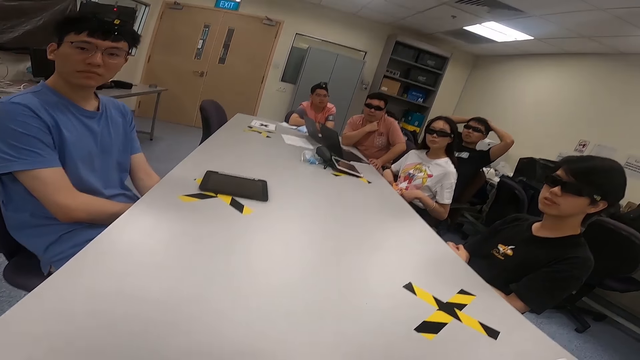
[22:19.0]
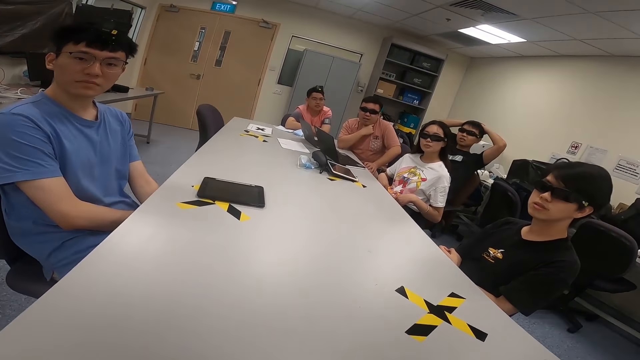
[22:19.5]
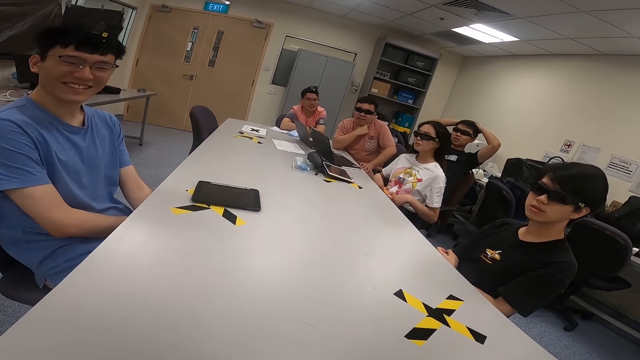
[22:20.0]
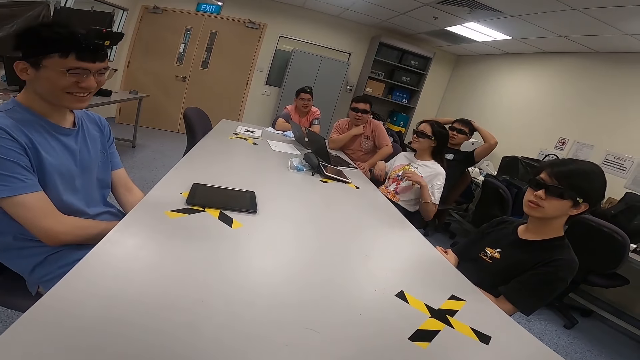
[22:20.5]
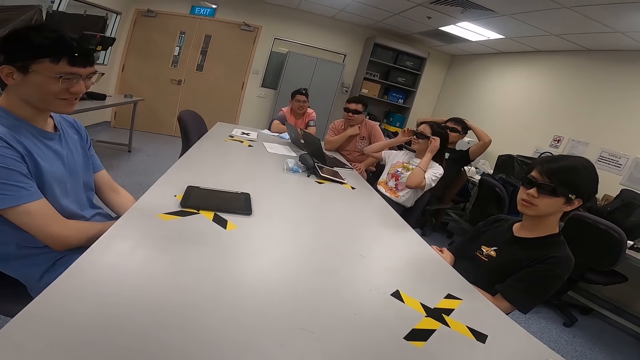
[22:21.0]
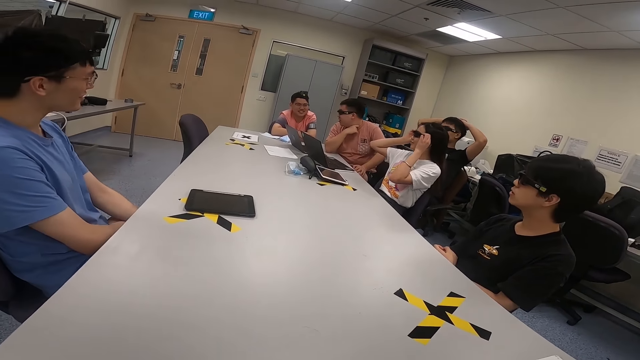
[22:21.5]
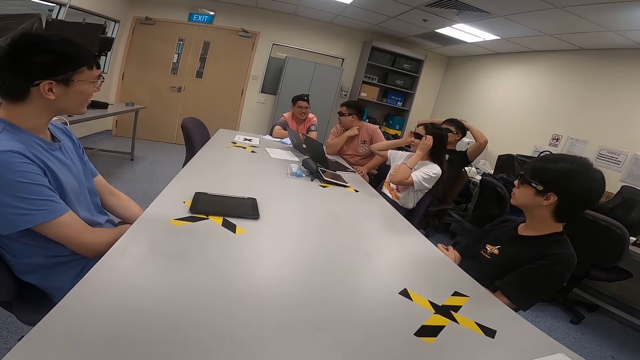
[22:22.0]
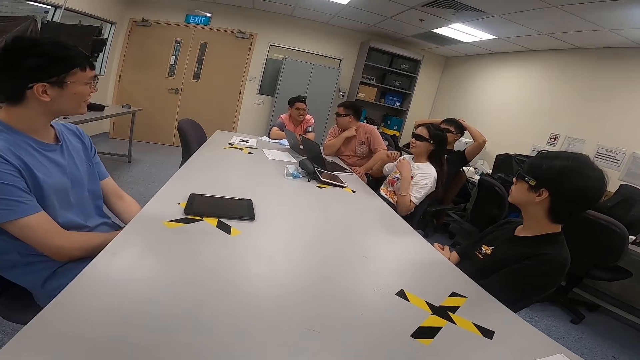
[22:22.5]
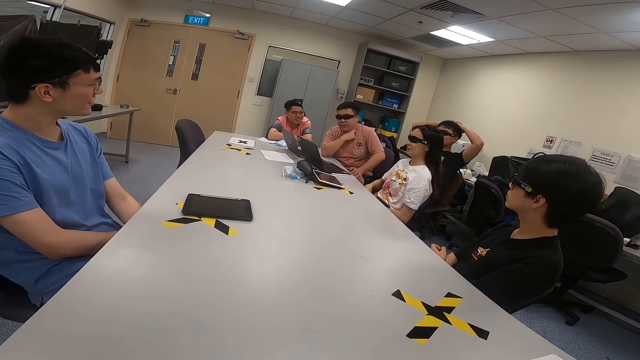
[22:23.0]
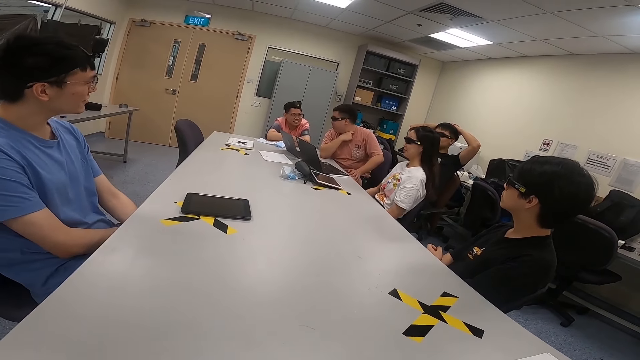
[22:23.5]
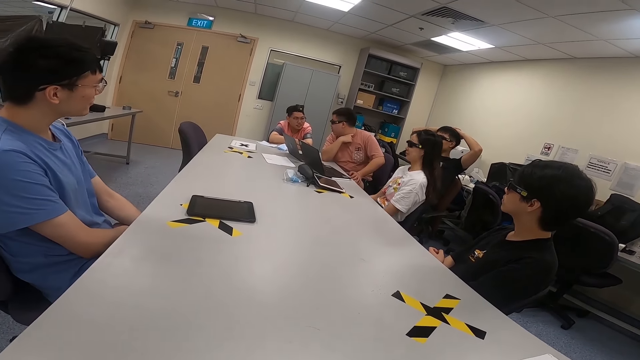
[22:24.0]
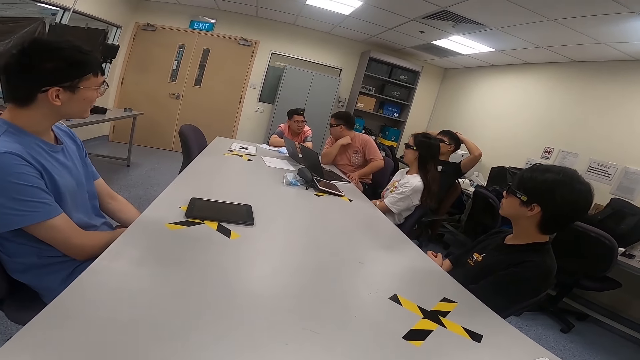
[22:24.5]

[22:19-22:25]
A lady touches her sunglasses.

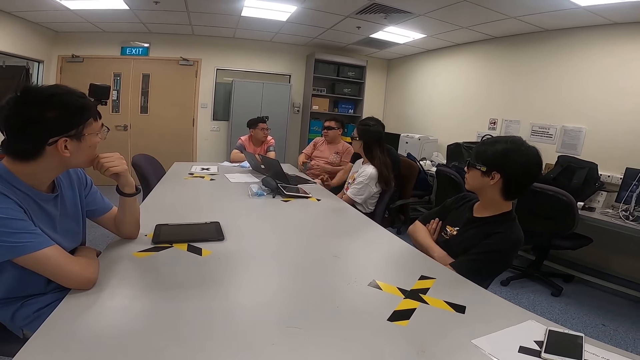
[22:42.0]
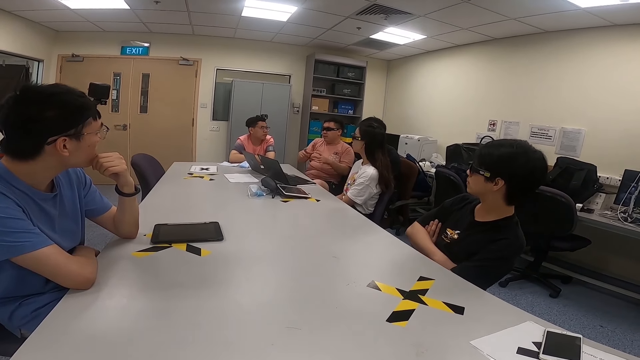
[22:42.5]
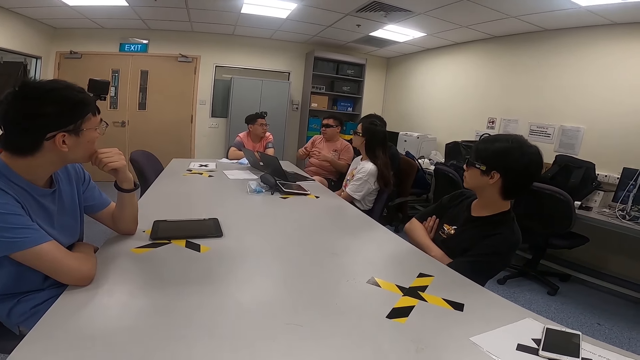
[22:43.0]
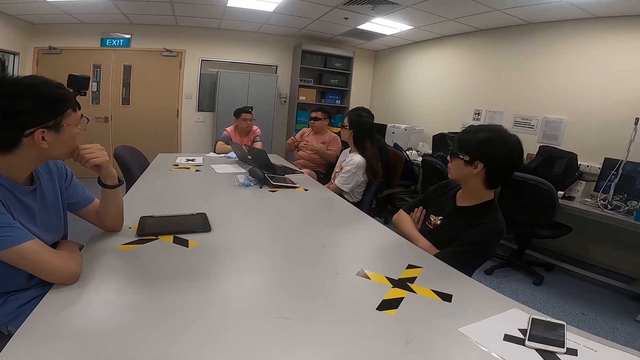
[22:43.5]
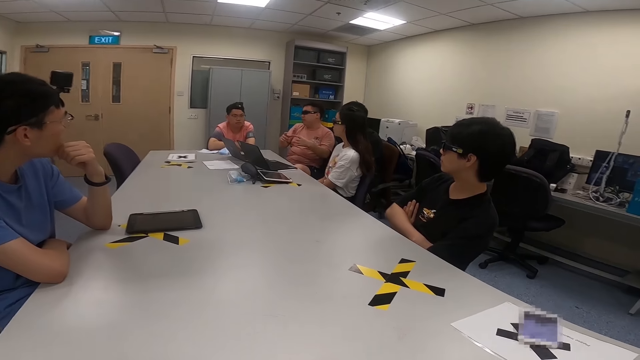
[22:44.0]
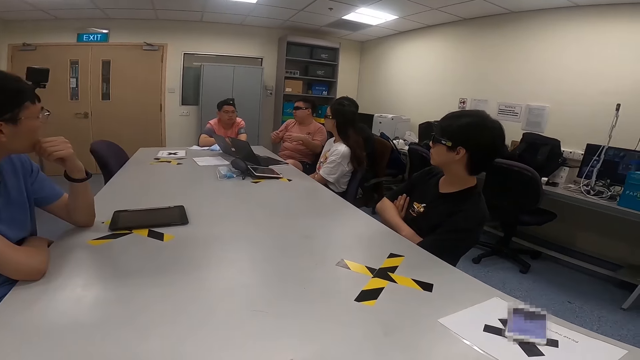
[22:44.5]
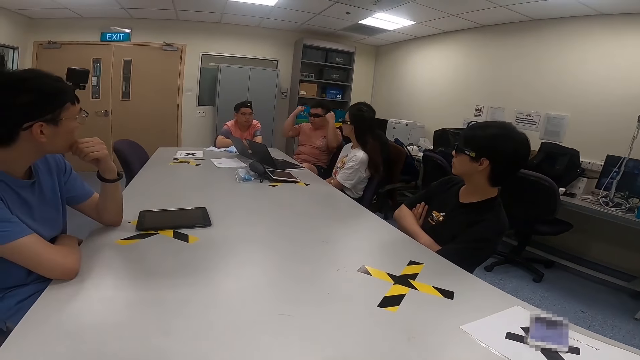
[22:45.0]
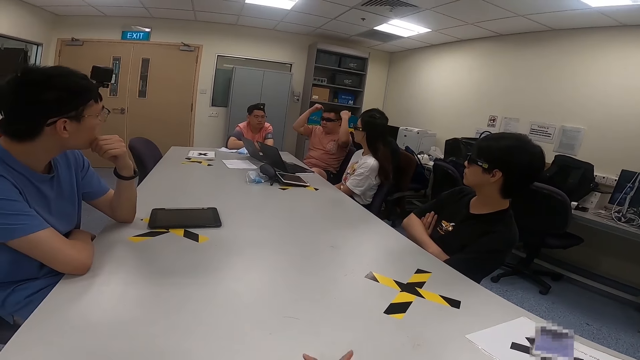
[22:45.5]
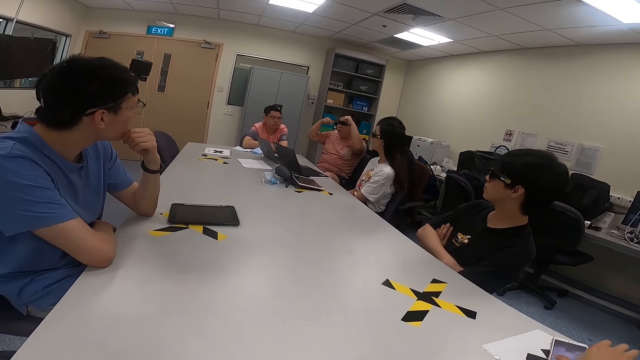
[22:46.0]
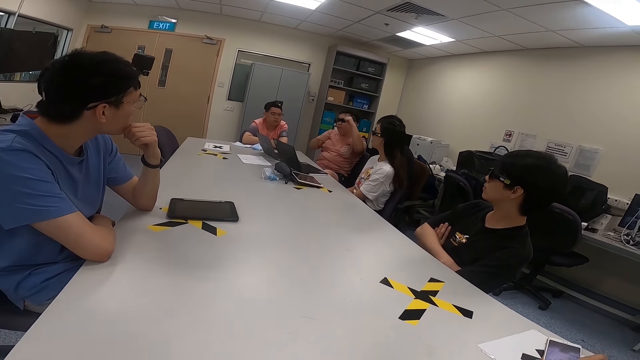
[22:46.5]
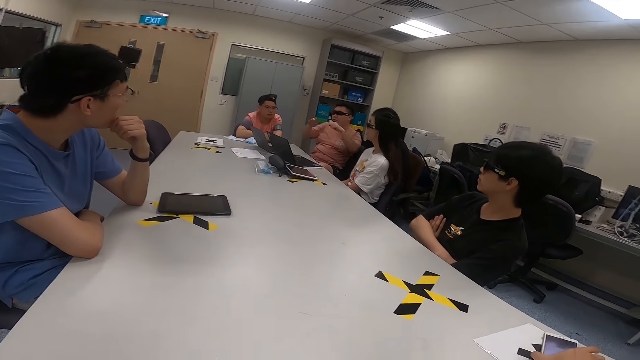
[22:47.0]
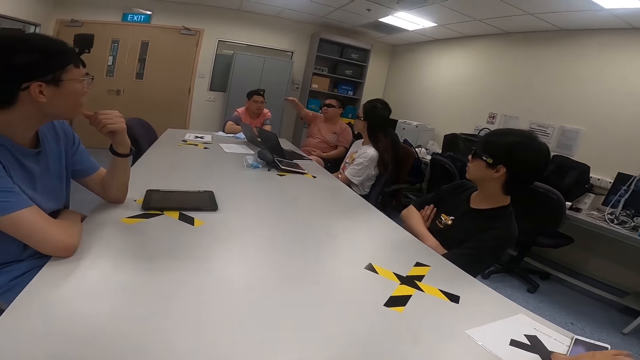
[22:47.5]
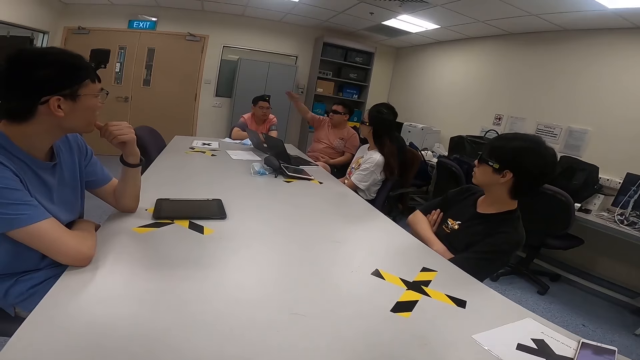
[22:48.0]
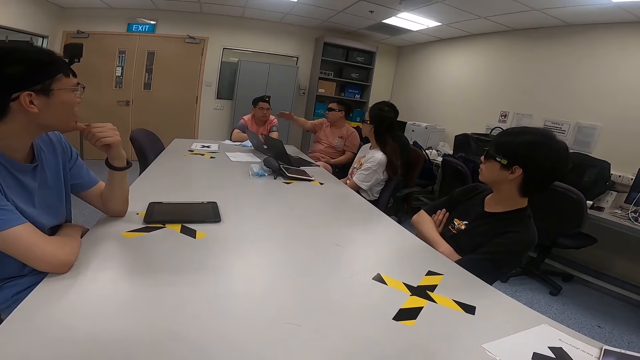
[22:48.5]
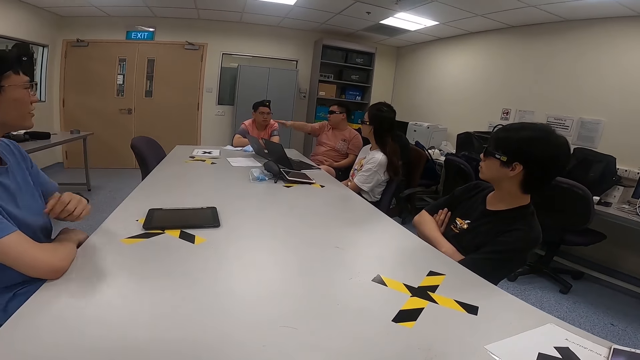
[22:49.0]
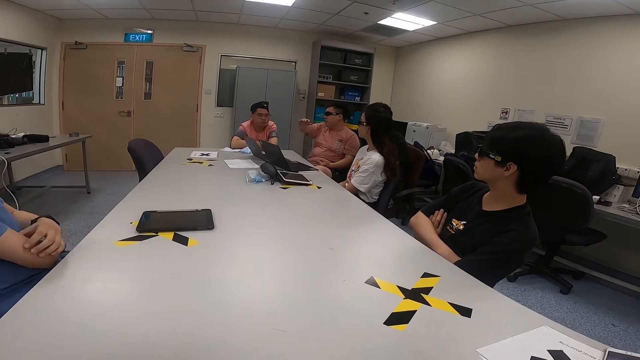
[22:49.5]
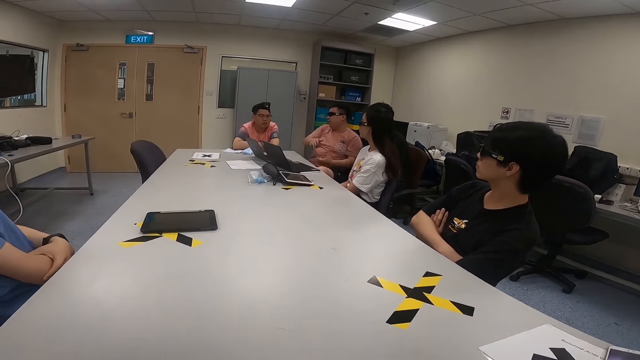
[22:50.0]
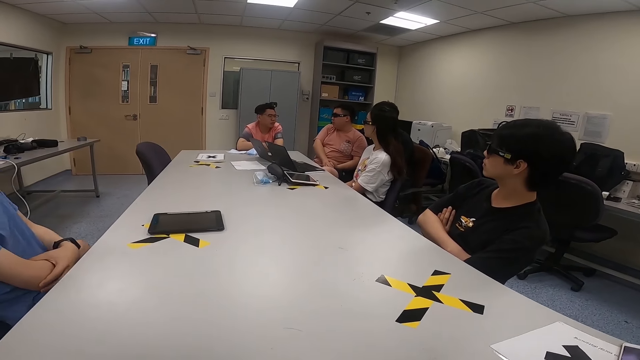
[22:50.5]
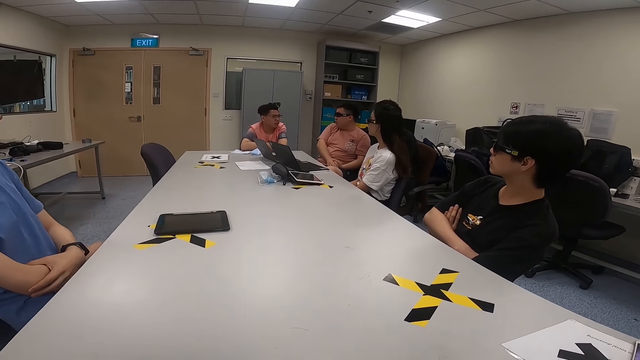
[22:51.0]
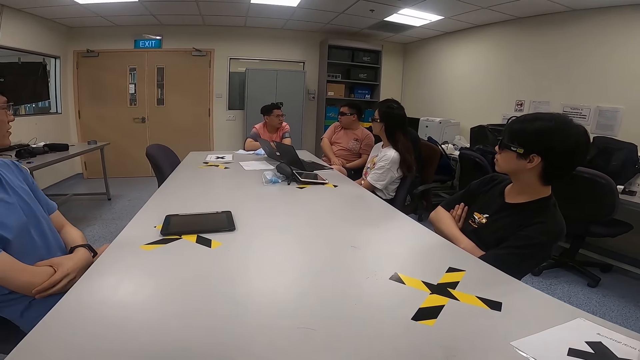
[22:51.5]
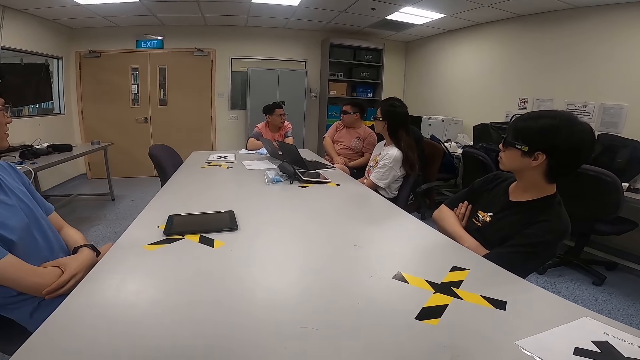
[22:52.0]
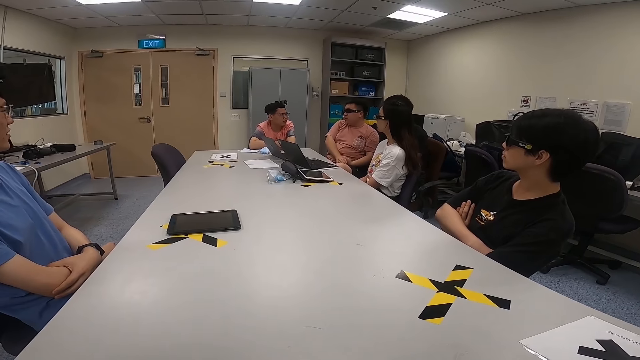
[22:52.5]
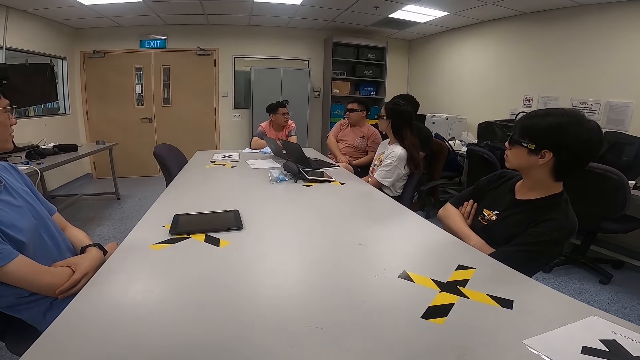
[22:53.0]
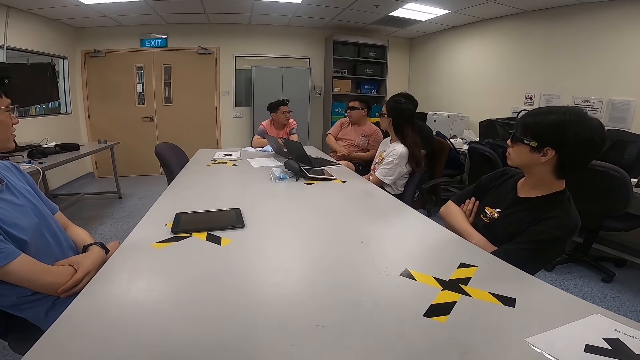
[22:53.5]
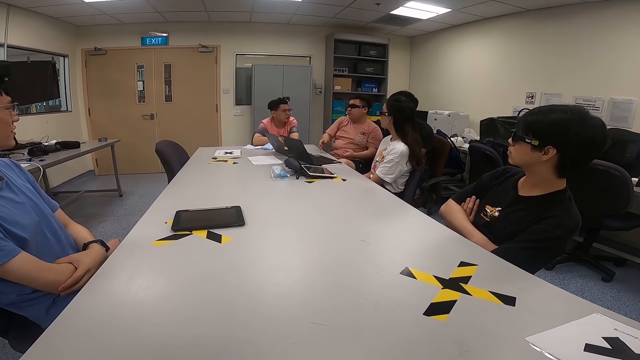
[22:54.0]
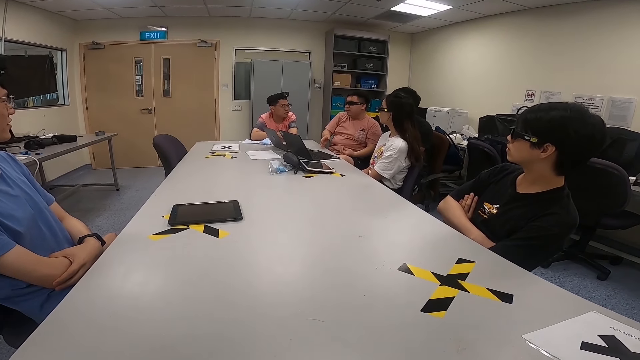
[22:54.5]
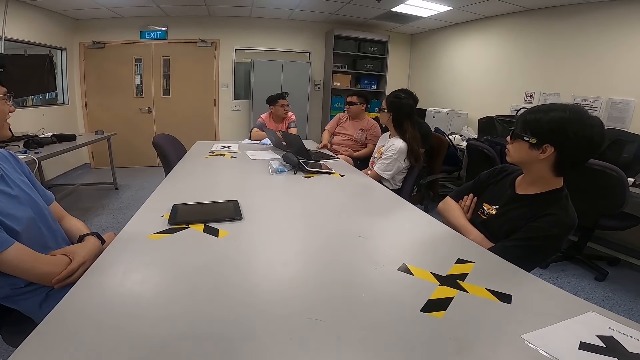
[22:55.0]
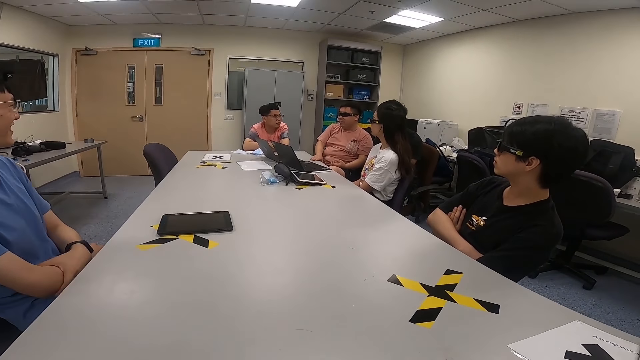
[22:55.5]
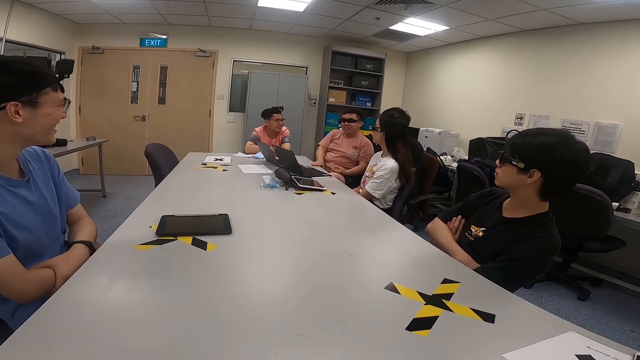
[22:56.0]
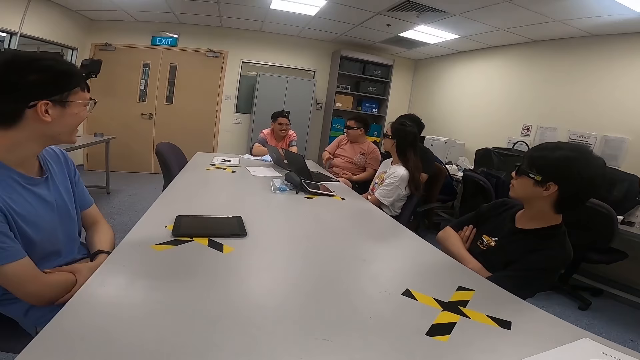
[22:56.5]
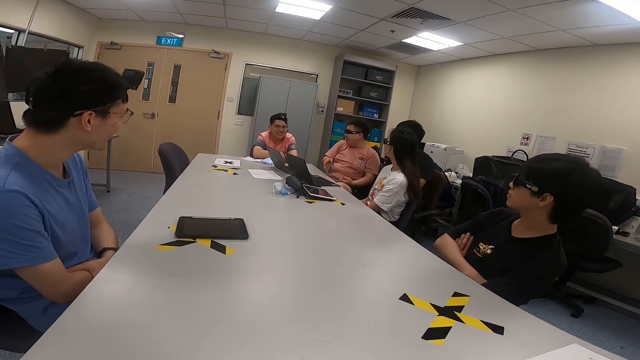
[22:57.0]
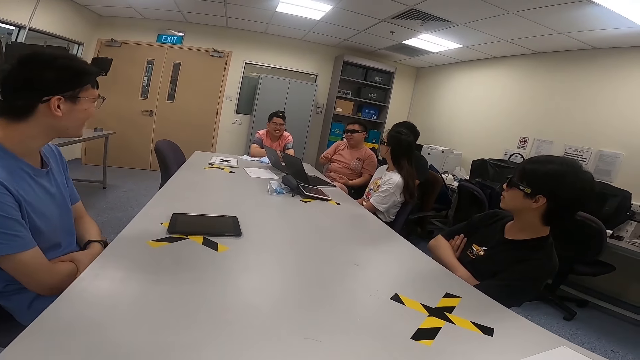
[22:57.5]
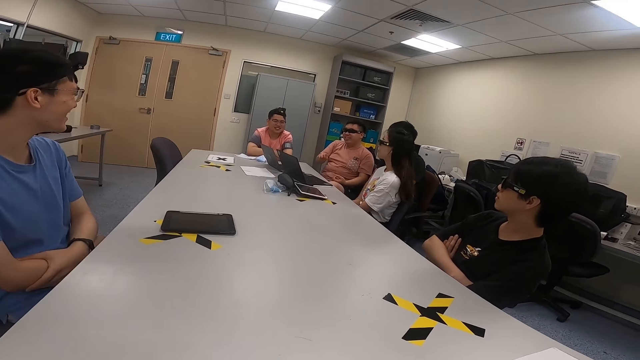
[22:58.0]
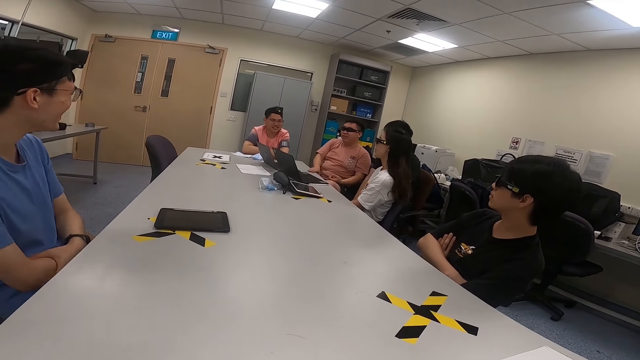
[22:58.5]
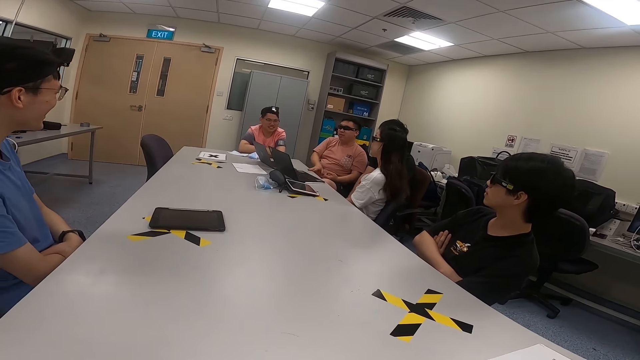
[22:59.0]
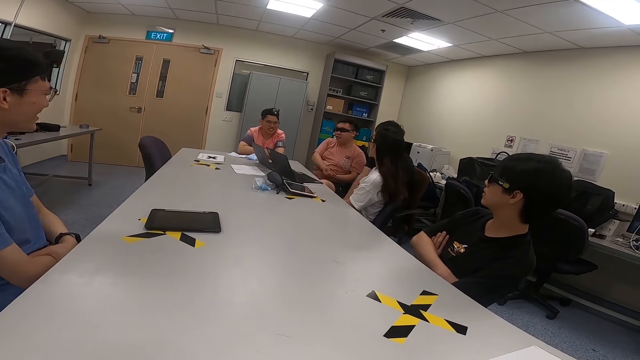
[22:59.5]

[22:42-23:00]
A man uses a laptop. Another man lifts his hands. The camera wearer moves his hand.
